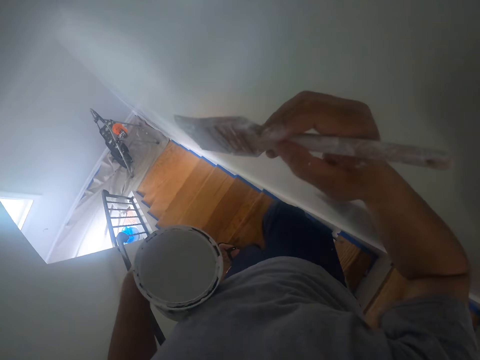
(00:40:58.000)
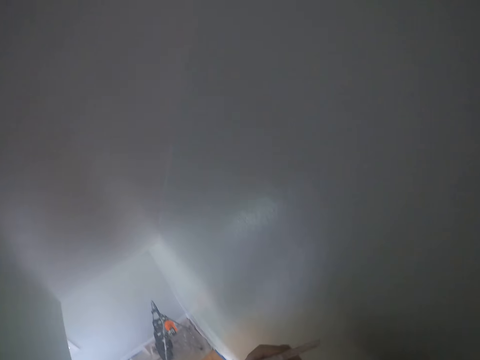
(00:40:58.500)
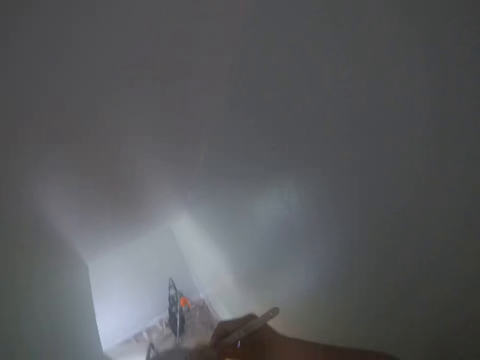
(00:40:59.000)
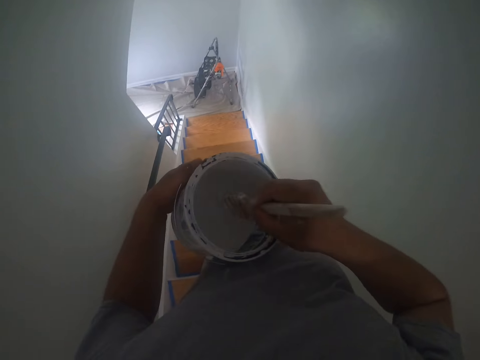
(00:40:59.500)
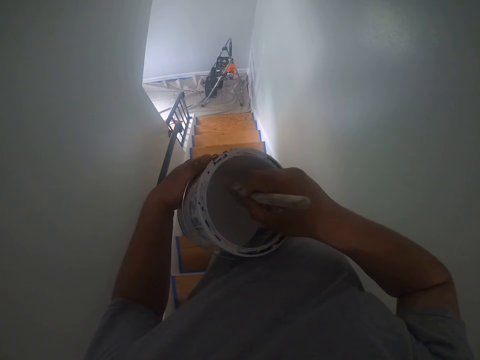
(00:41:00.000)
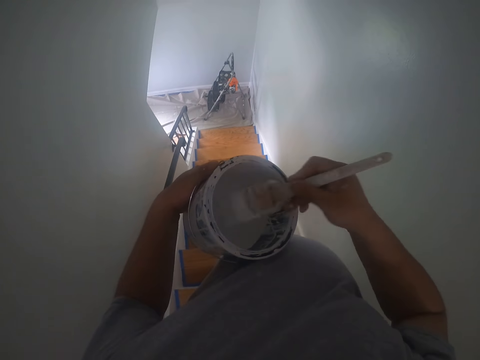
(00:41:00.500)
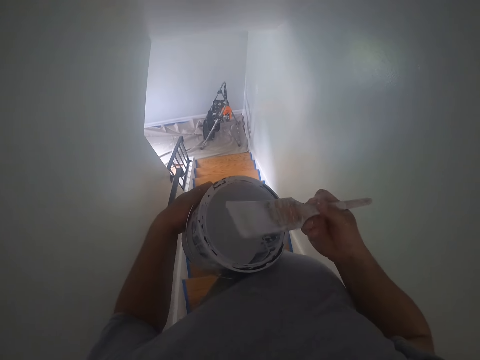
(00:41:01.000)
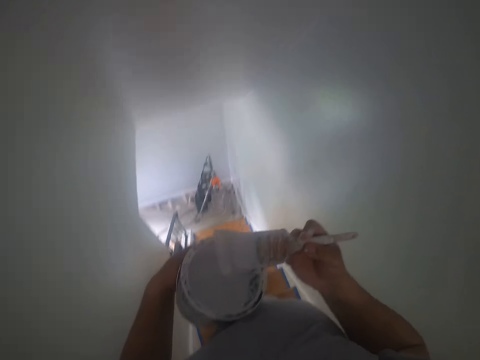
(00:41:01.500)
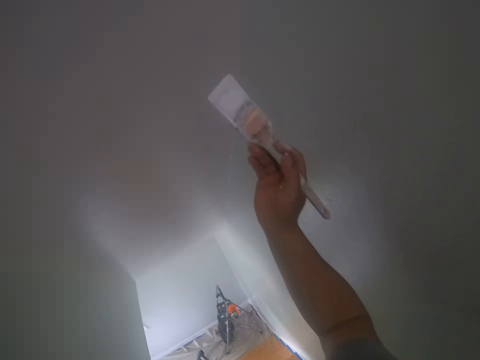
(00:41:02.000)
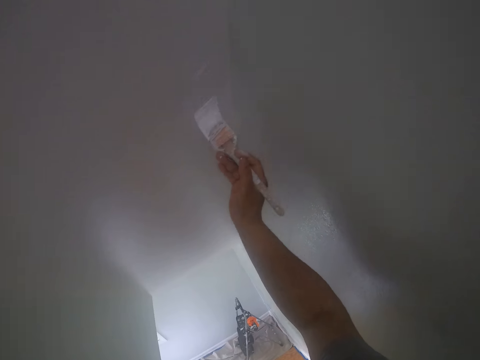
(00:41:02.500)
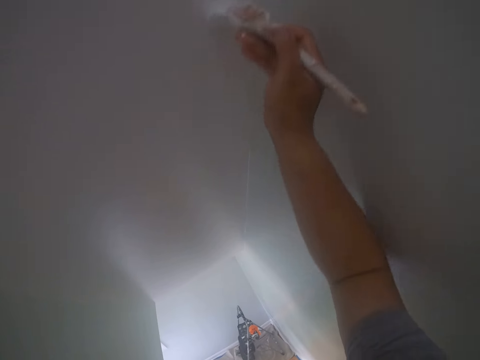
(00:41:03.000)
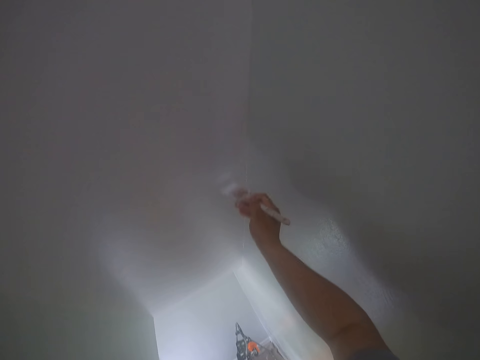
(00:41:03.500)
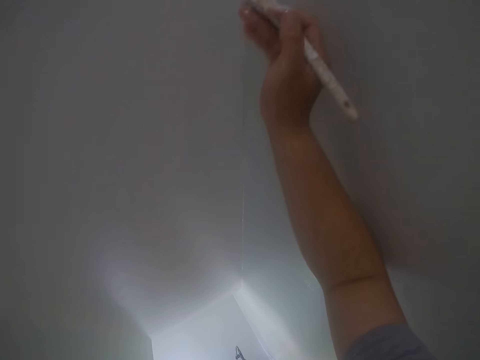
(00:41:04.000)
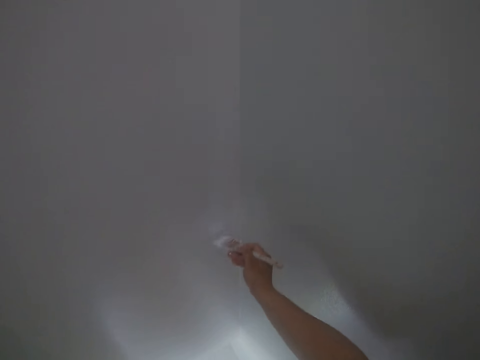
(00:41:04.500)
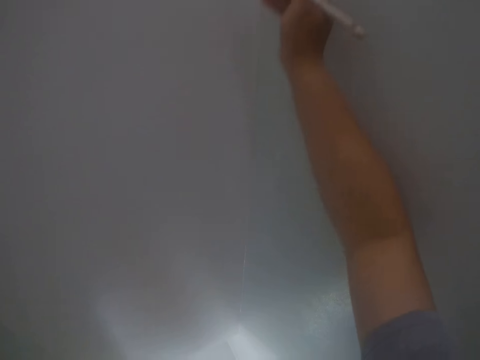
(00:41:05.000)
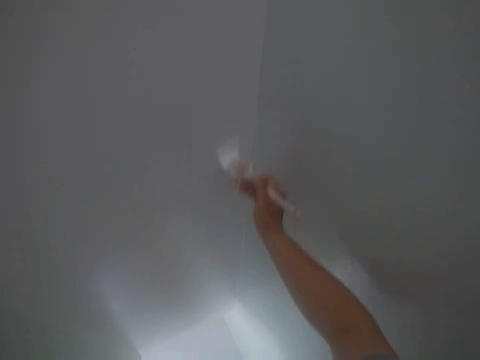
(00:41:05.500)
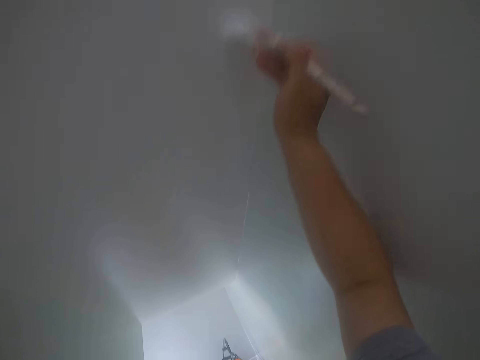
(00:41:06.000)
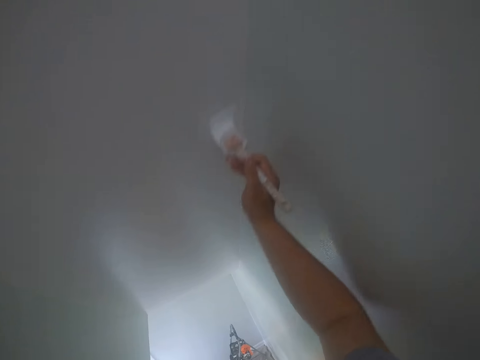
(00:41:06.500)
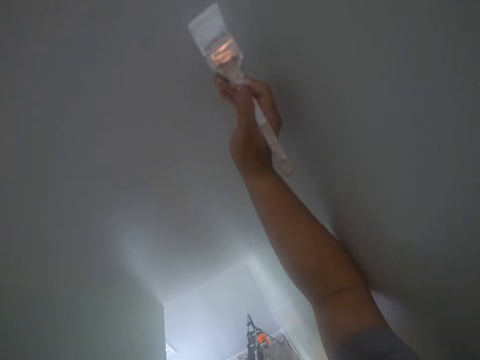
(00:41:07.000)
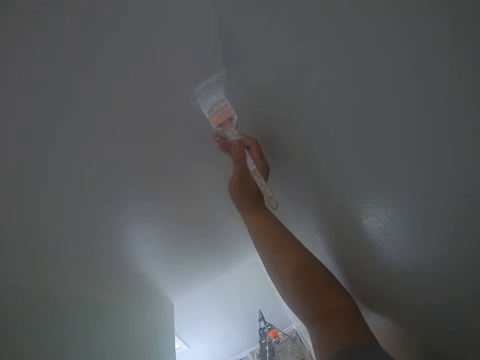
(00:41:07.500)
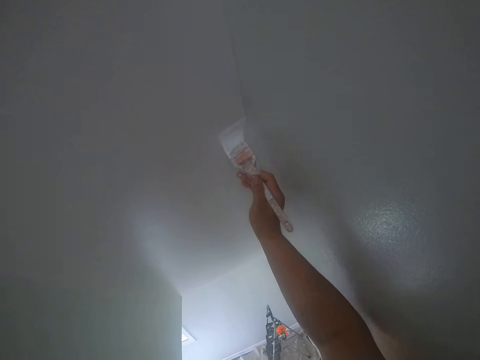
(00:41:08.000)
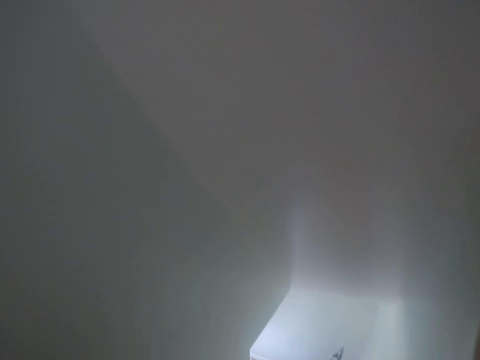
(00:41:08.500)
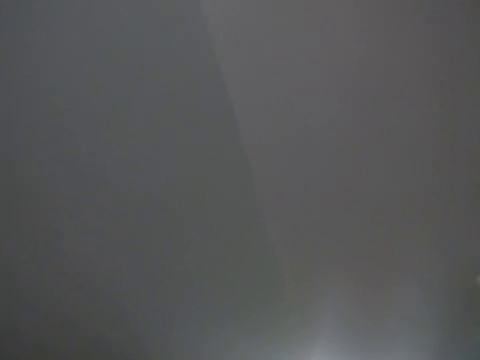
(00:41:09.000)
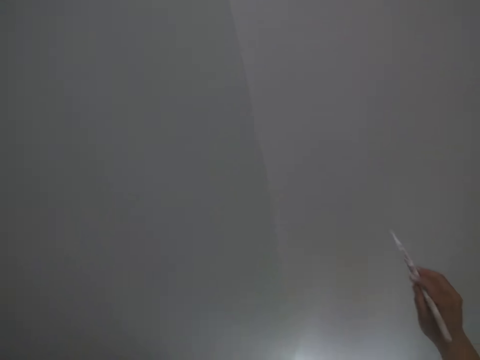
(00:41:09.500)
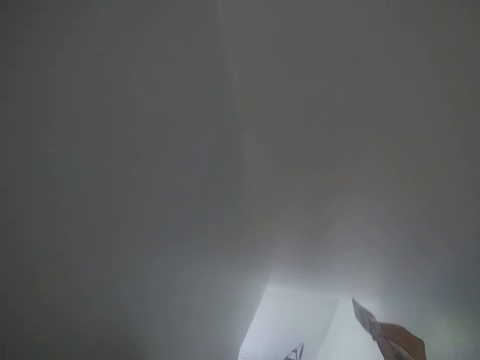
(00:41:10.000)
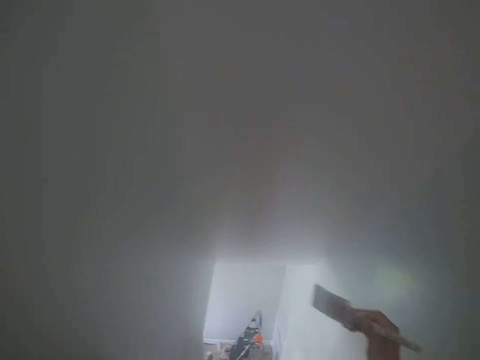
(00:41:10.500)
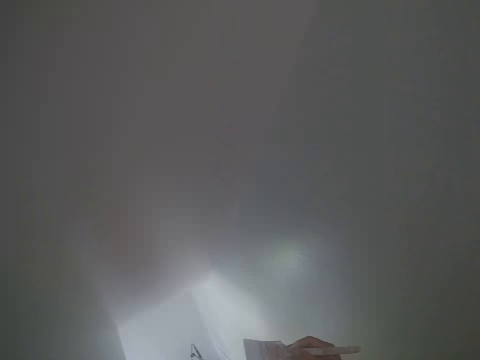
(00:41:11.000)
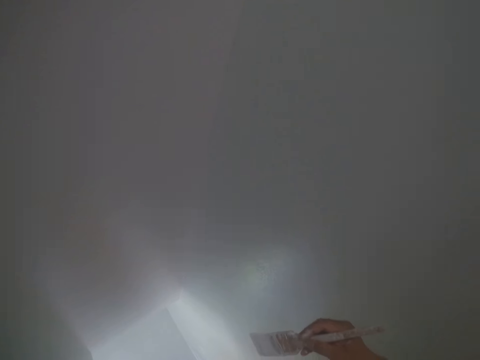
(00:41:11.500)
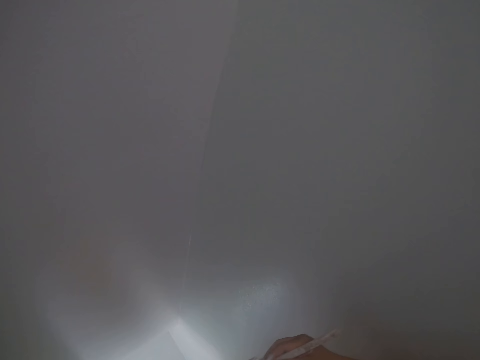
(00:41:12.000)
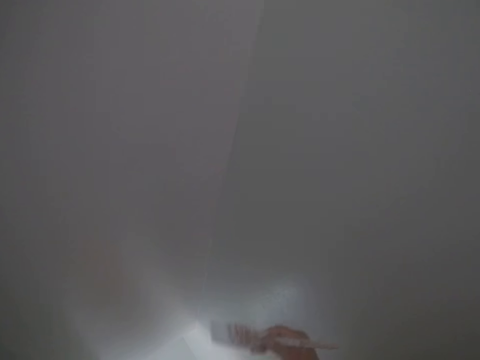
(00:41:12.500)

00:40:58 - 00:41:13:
The camera wearer dips the paintbrush into a can of paint in his left hand. He paints the ceiling or wall with the paintbrush in his right hand. He stares at the wall.

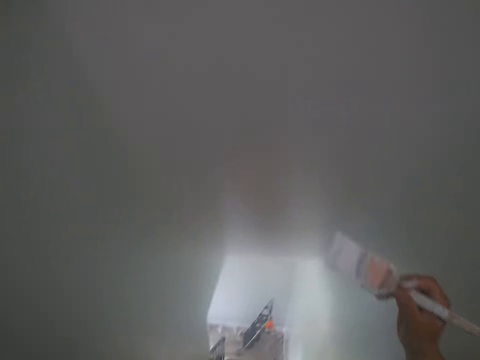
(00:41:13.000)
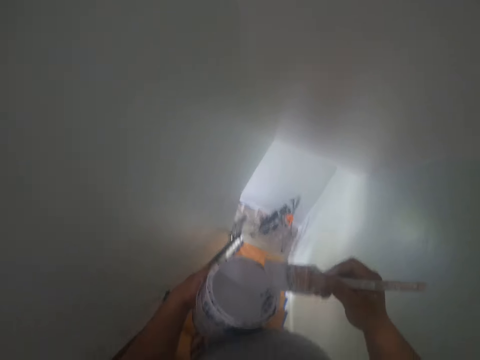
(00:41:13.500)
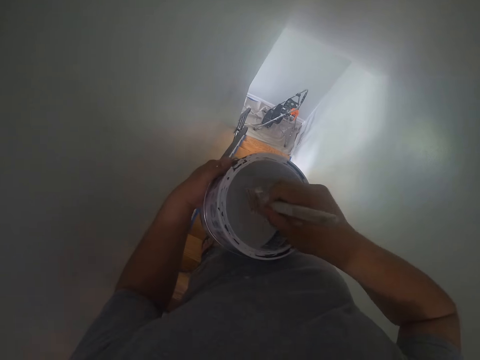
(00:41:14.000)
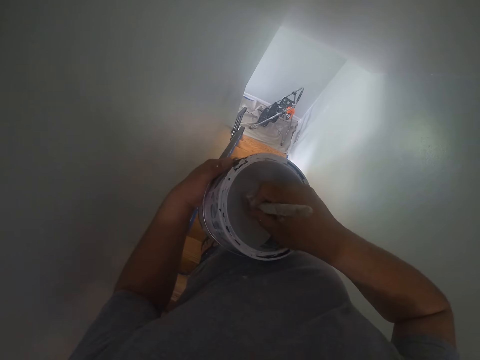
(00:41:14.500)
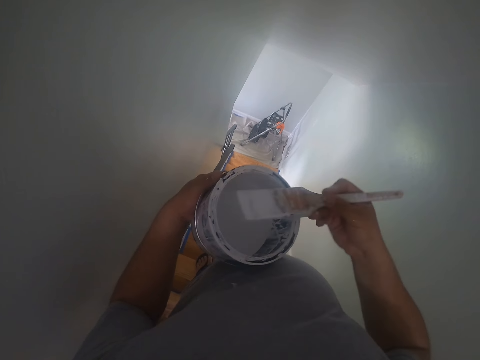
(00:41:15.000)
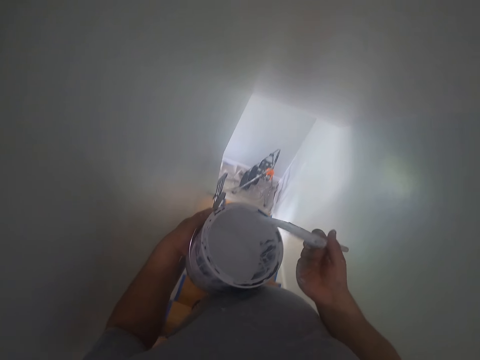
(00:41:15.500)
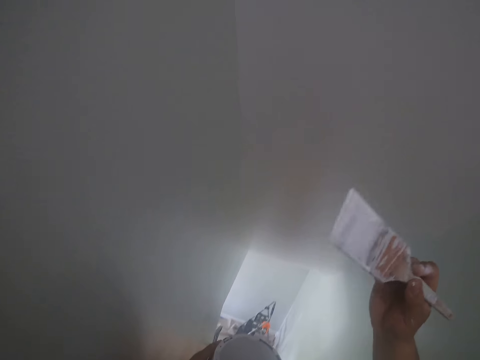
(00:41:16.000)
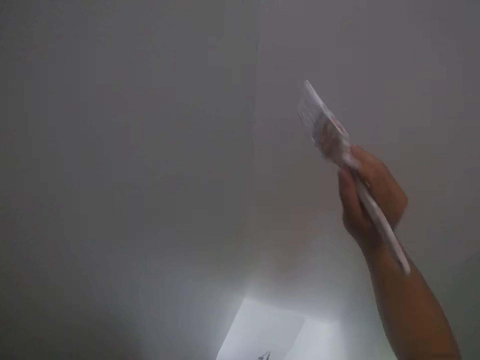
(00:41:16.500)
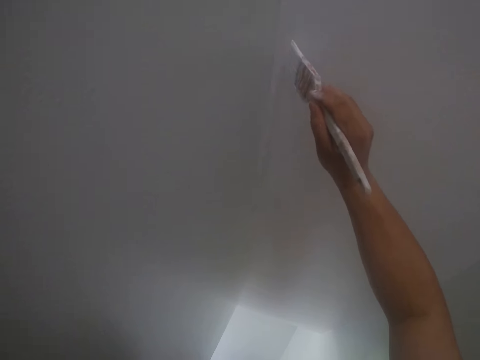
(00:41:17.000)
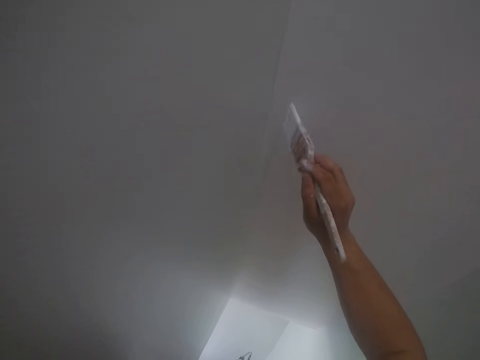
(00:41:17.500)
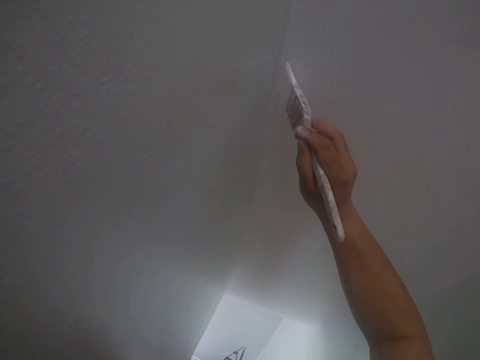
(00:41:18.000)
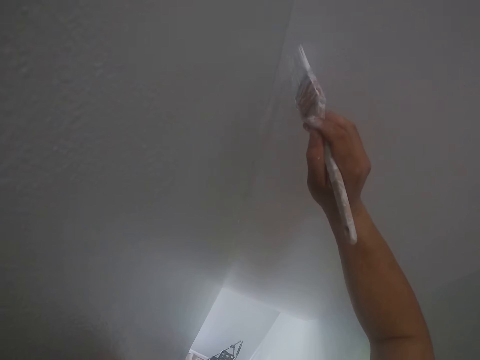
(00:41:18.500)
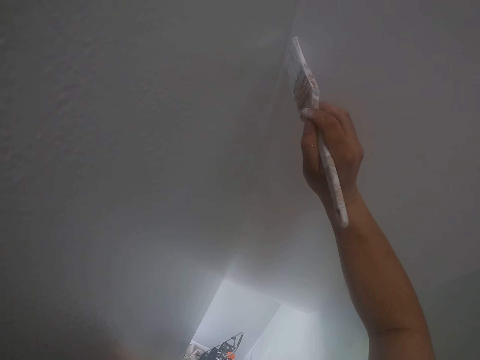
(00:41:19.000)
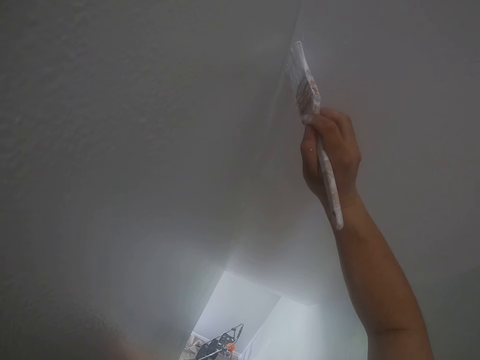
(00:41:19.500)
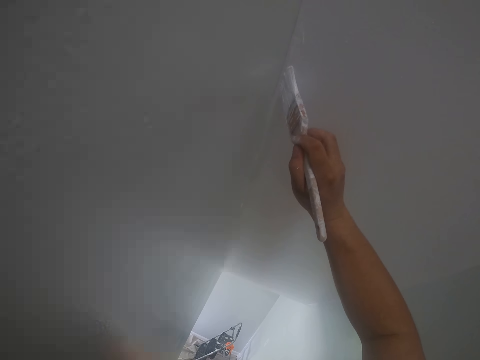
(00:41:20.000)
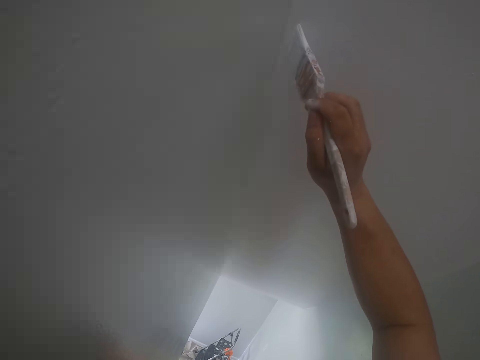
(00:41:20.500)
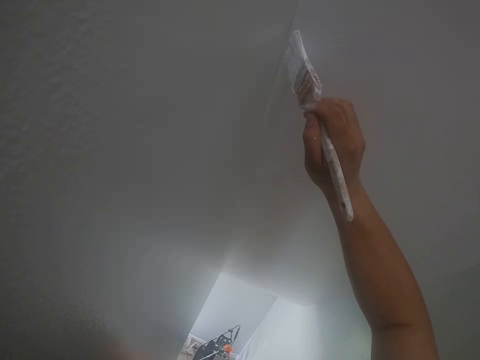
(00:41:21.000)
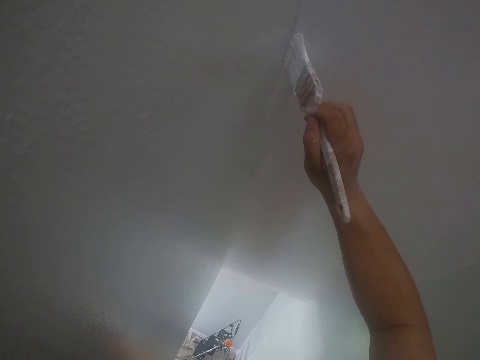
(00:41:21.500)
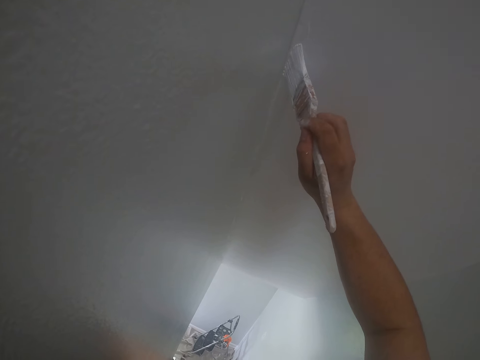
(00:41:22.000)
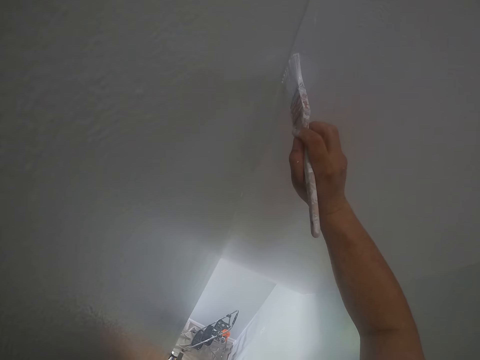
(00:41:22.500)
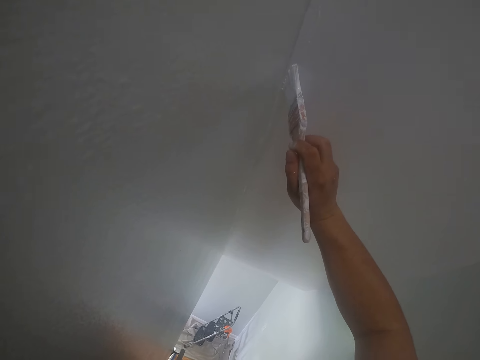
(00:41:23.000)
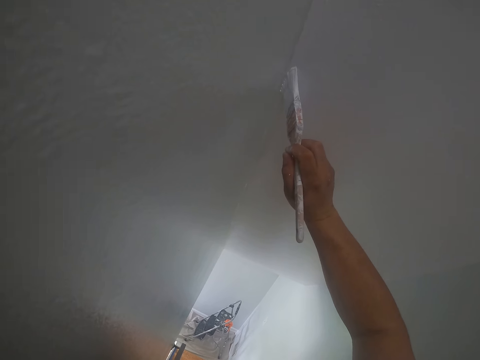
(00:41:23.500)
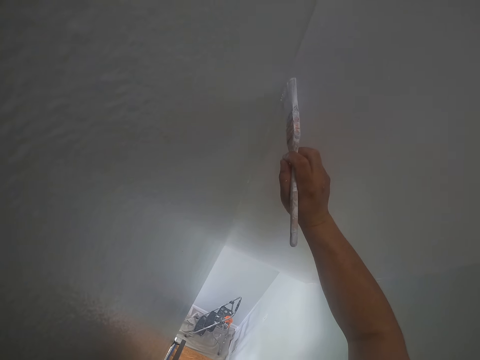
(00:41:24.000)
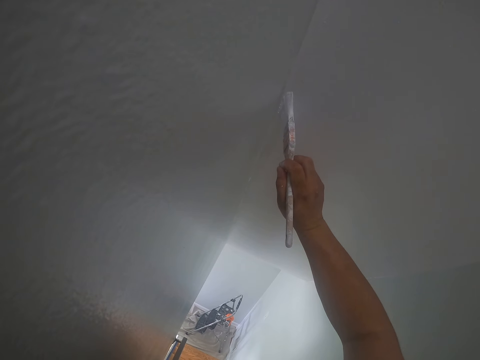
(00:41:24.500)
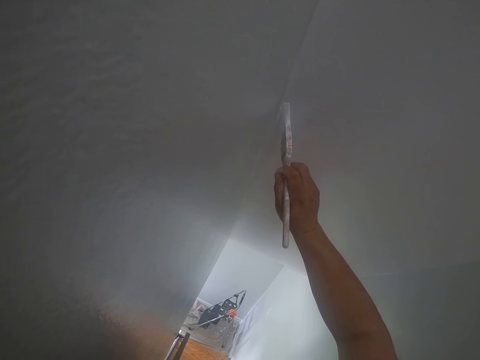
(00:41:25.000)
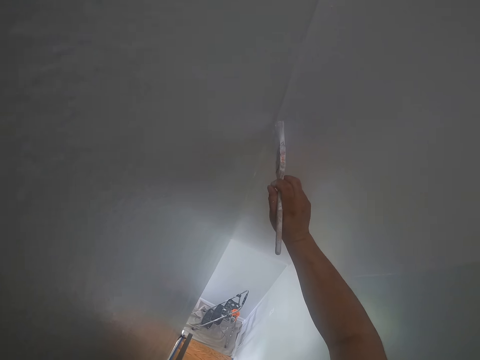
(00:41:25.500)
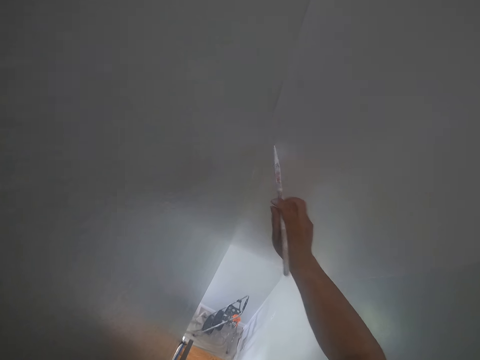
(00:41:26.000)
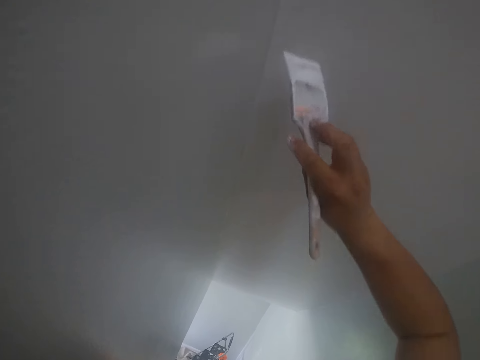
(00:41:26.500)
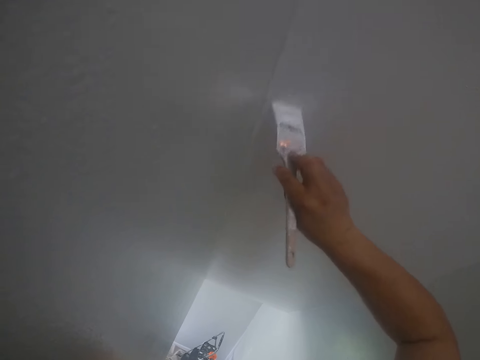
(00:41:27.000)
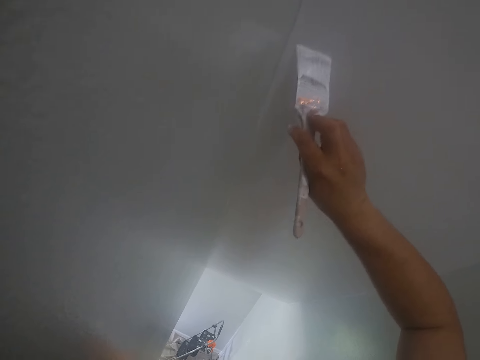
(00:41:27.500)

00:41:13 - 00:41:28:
The camera wearer dips the paintbrush into the can of paint in his left hand. He paints the ceiling or wall with the paintbrush in his right hand.
